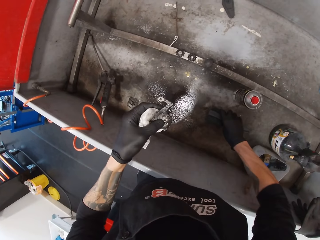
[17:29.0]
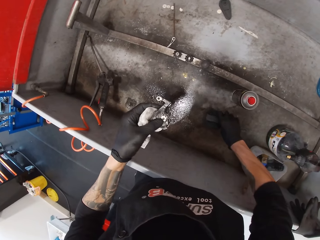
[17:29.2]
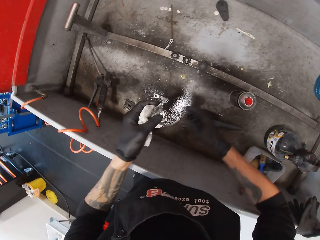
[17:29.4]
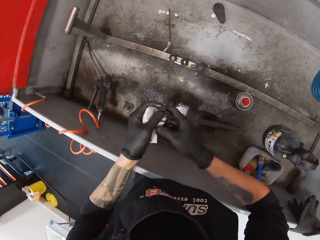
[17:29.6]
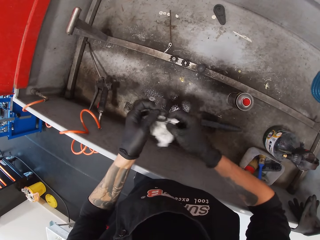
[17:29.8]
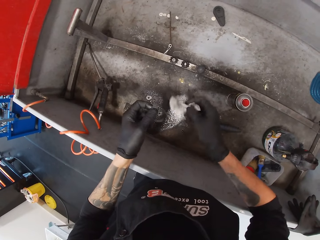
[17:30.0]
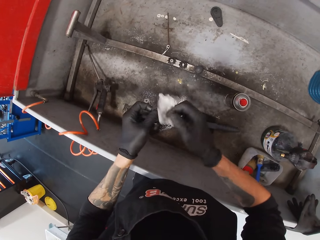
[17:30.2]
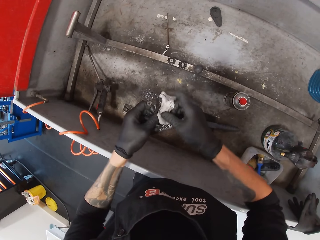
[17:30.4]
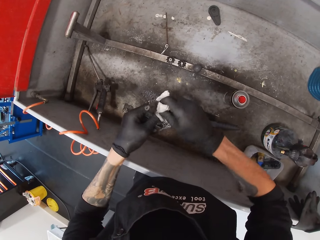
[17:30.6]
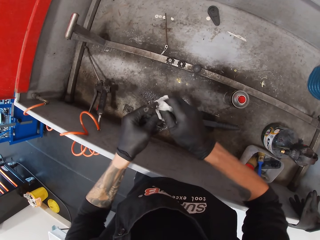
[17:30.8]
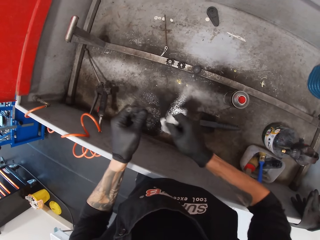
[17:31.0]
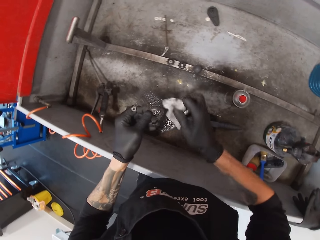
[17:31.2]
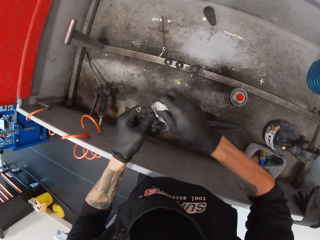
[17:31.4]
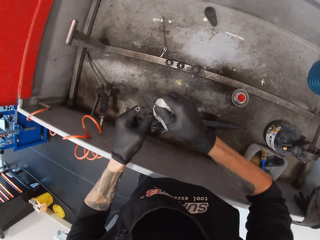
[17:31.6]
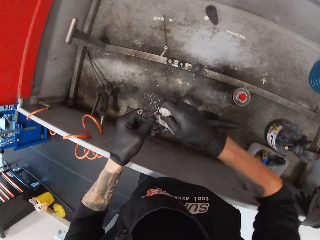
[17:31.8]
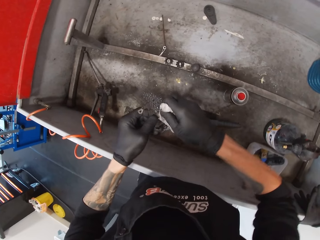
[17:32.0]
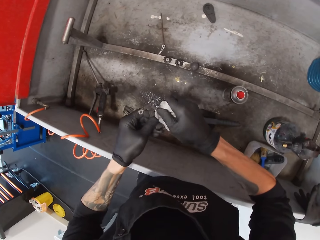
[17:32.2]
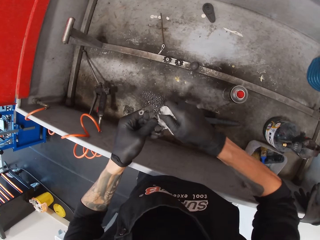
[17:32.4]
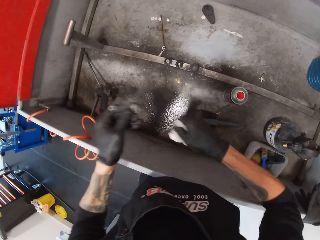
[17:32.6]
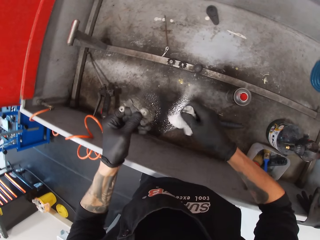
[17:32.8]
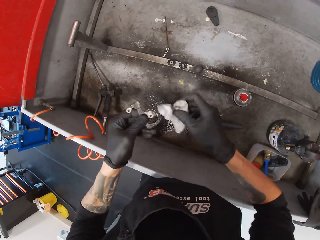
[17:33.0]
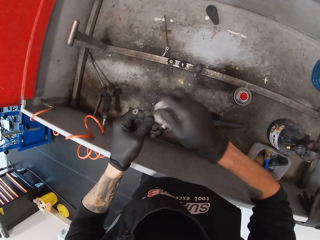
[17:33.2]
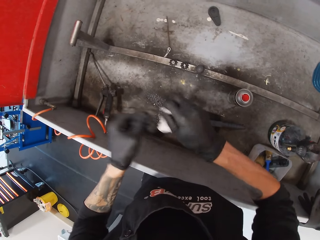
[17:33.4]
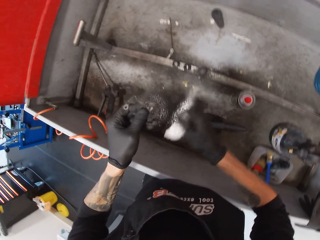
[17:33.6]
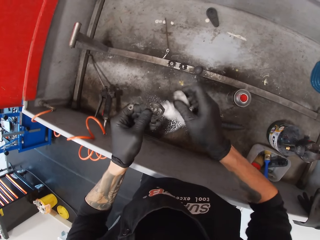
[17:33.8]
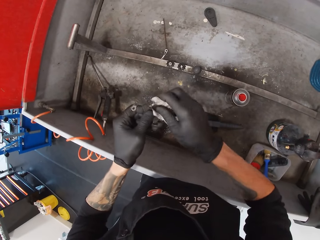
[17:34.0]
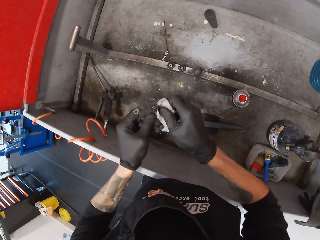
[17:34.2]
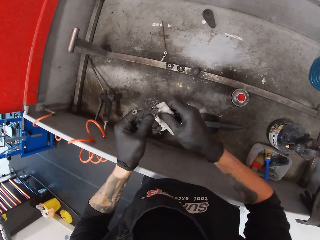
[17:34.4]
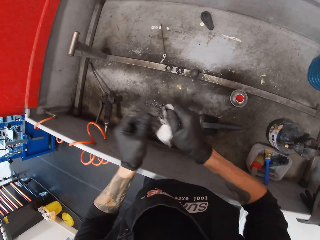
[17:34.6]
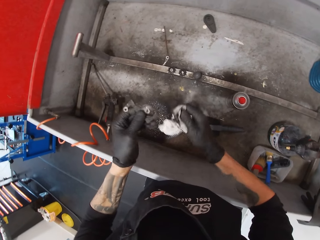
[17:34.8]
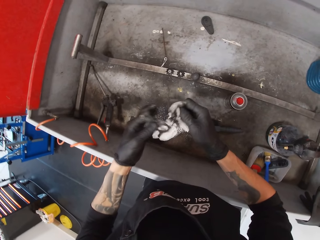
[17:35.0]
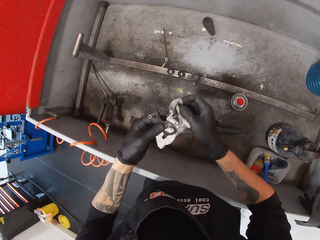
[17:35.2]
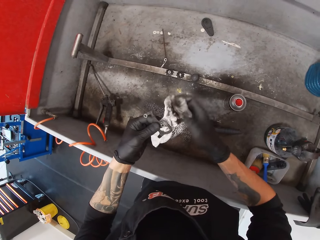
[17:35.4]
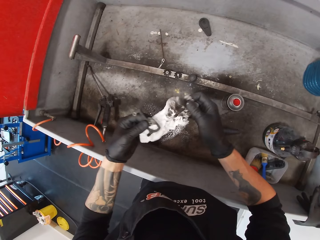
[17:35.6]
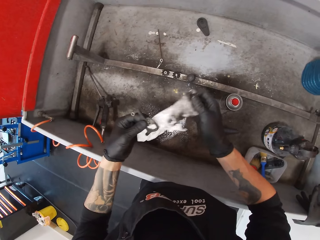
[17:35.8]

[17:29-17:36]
The camera wearer puts down the brush. They wipe the metal.

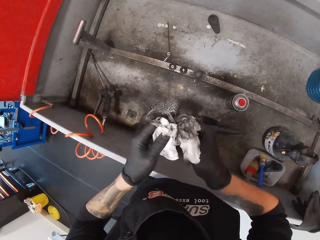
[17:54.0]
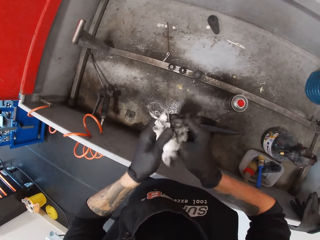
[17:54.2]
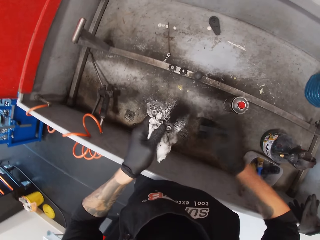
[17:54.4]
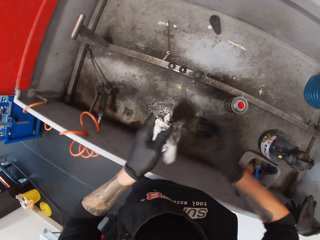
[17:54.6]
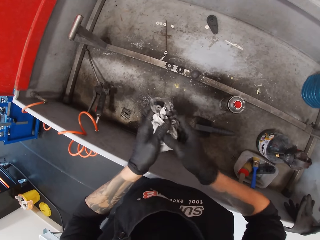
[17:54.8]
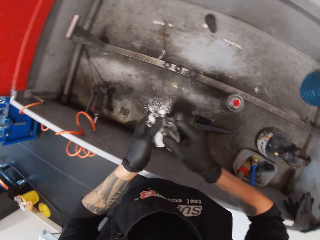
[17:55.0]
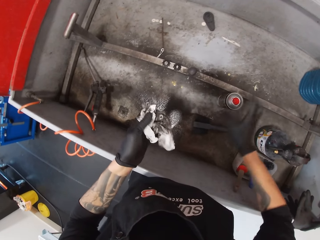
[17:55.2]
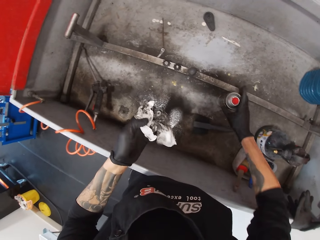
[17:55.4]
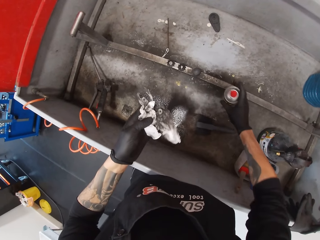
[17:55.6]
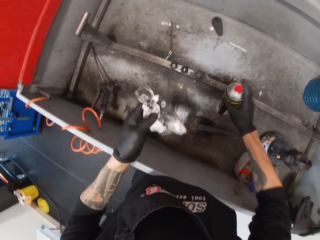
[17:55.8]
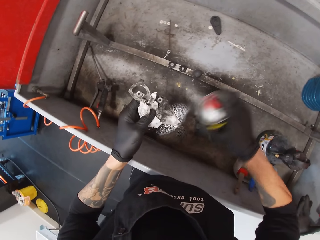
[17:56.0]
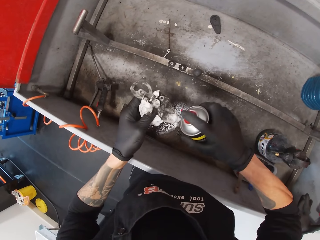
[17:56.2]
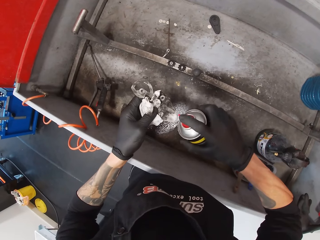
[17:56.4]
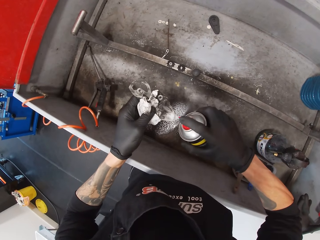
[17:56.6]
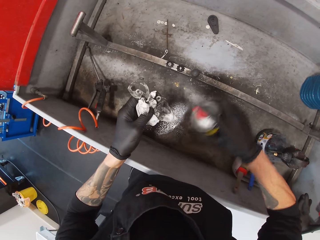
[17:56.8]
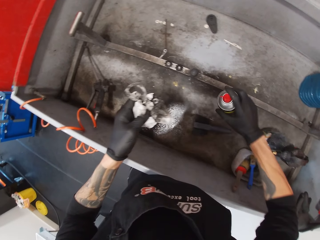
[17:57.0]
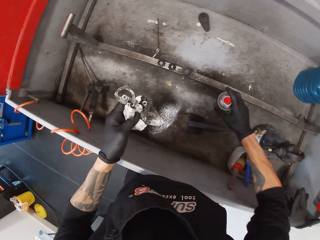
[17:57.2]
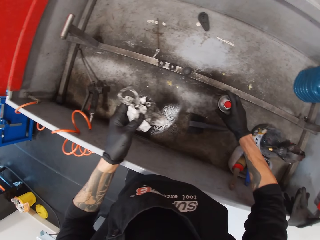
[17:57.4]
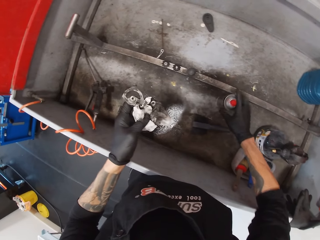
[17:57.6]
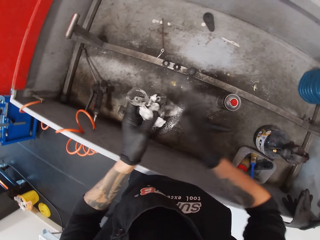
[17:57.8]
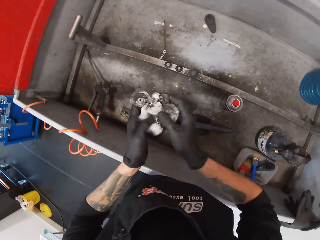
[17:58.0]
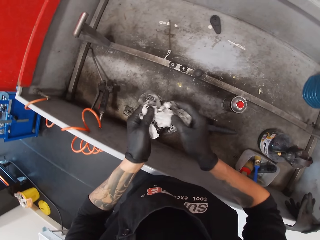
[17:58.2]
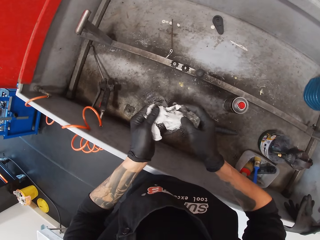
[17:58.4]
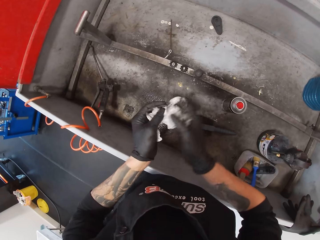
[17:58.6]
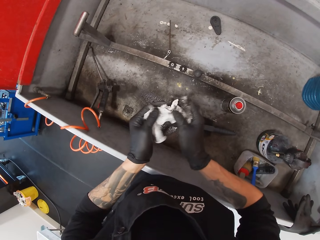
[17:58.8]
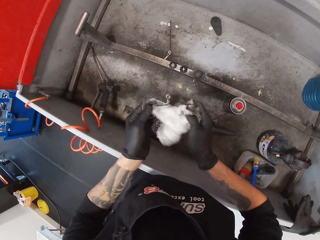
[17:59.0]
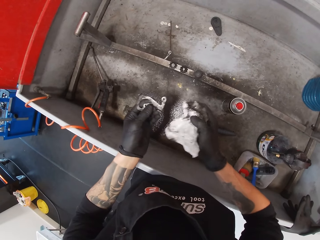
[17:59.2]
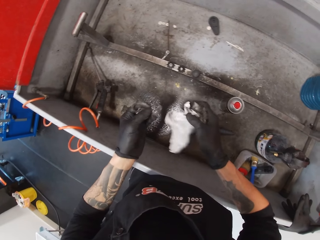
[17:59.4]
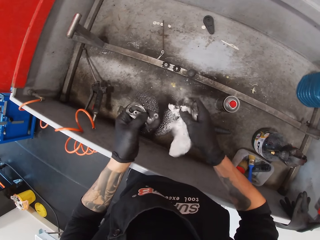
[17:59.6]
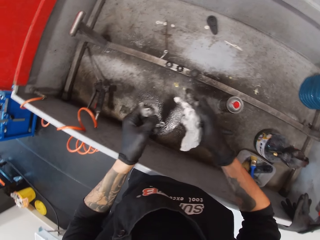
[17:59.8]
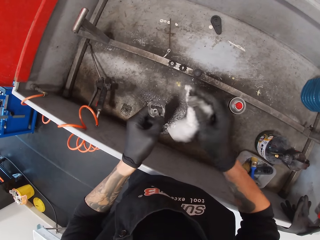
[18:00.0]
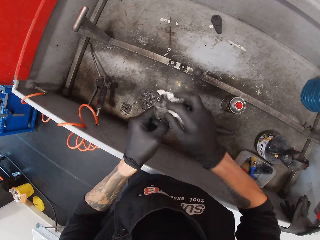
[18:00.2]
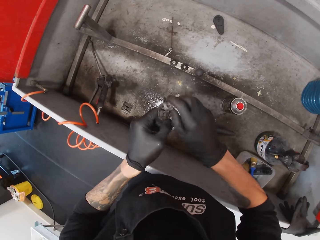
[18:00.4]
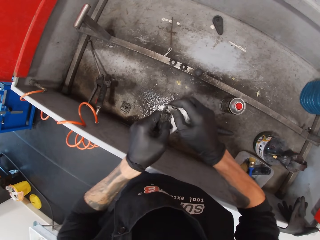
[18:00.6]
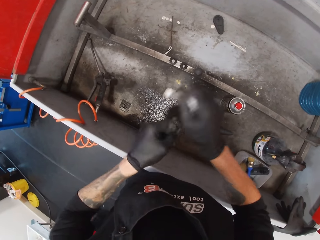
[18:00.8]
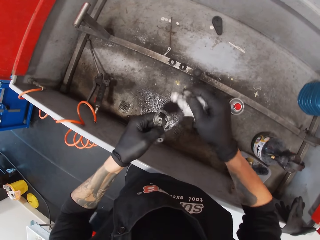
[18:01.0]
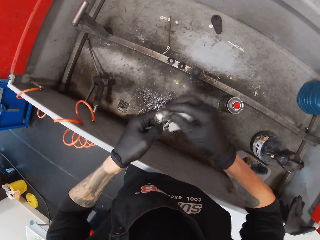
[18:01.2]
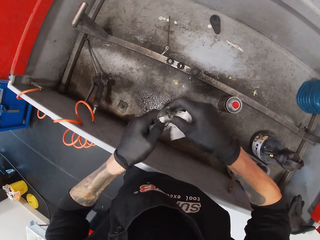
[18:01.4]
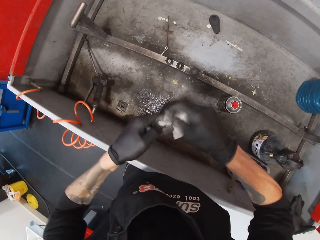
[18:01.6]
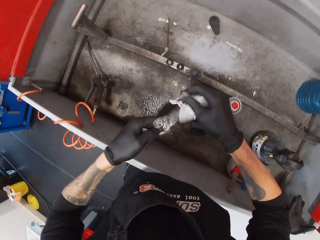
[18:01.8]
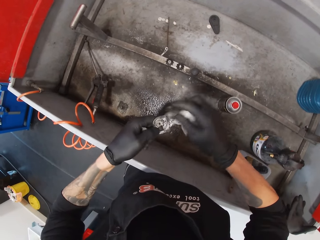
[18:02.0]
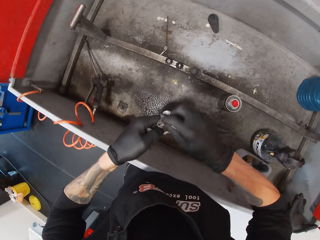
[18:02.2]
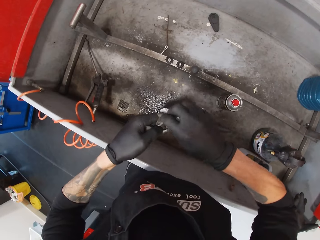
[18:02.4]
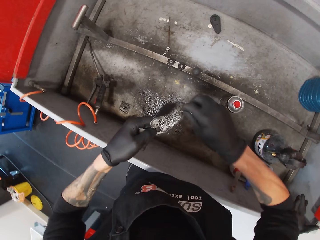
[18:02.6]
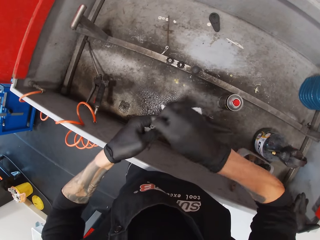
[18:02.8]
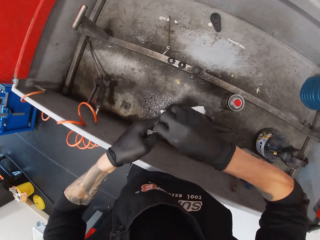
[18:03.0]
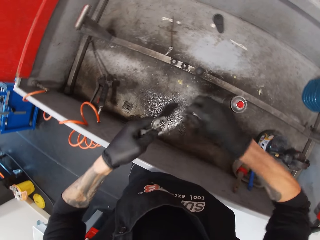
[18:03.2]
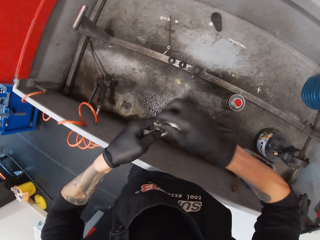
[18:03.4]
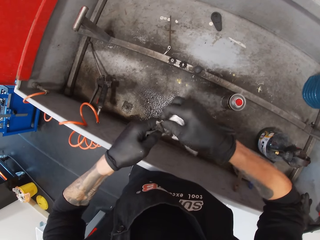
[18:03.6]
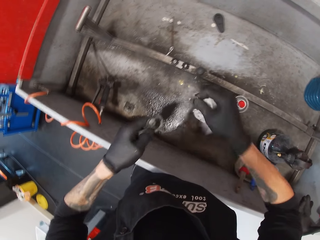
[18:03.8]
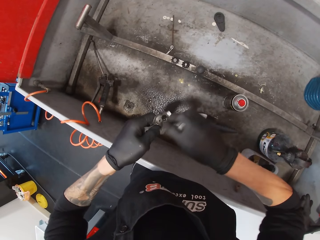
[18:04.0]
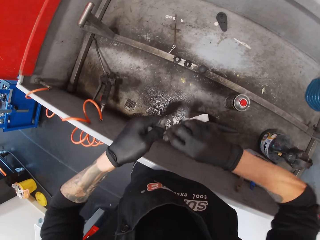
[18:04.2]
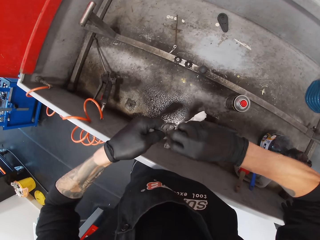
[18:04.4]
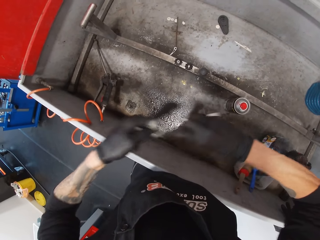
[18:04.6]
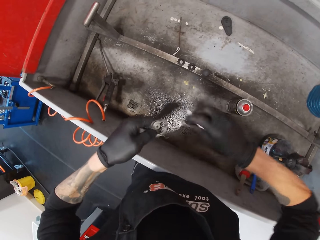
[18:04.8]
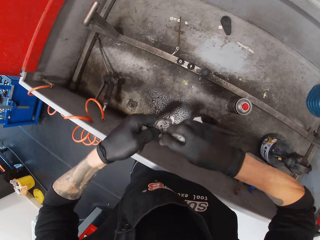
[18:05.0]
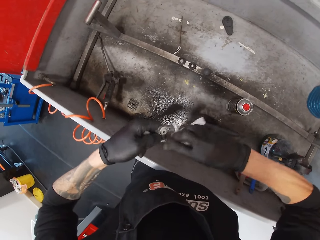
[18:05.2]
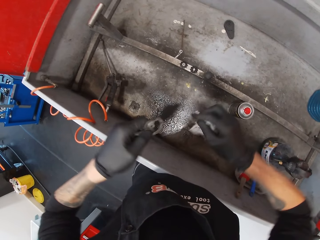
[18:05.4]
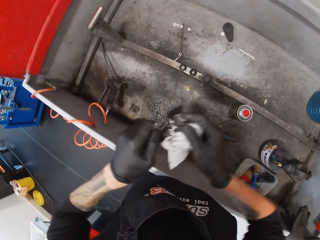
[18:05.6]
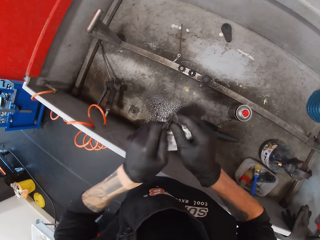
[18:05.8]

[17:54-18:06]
The camera wearer wipes the derailleur part or metal with tissue paper. They take a spray can. They spray the derailleur part. They put the spray can down. They hold the soft paper with the other hand. They wipe the metal.

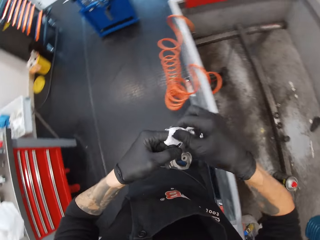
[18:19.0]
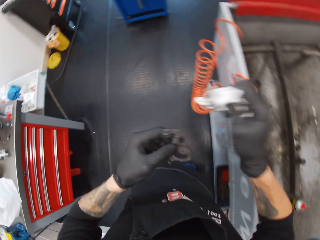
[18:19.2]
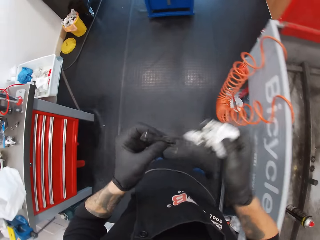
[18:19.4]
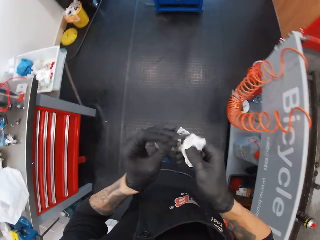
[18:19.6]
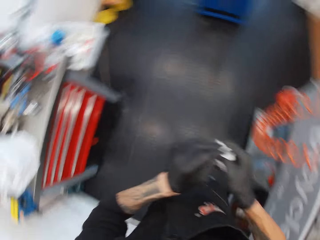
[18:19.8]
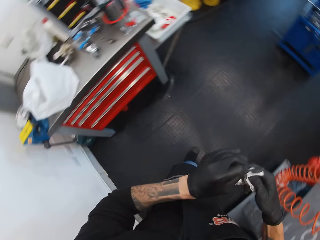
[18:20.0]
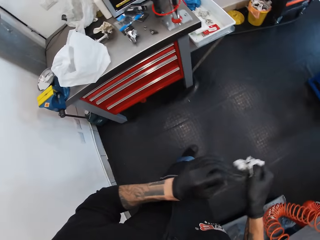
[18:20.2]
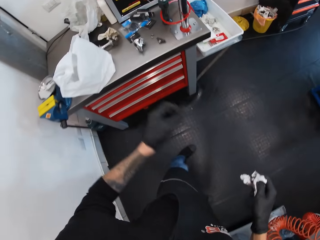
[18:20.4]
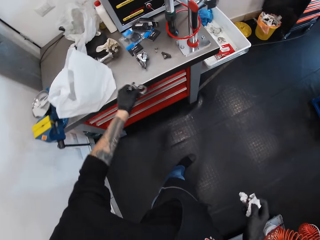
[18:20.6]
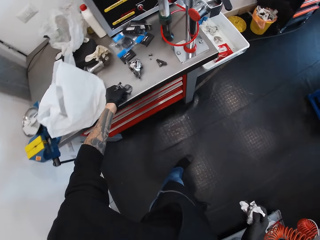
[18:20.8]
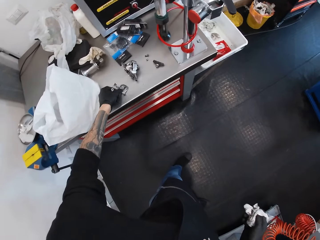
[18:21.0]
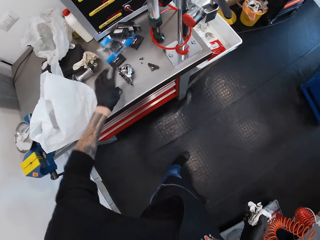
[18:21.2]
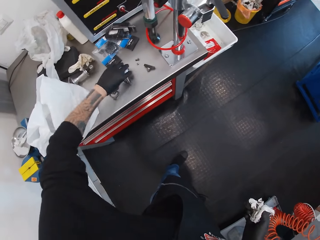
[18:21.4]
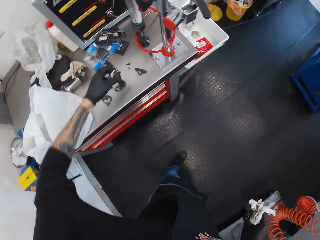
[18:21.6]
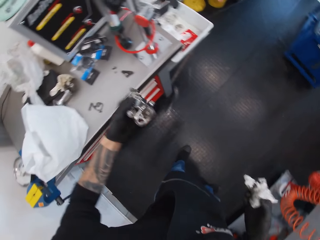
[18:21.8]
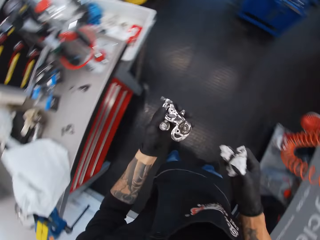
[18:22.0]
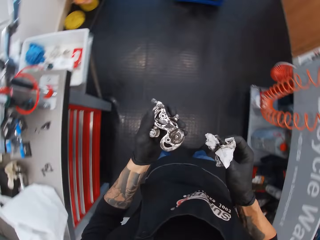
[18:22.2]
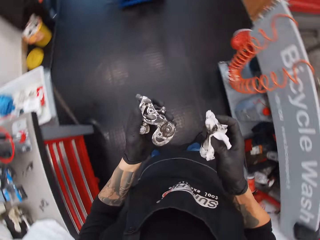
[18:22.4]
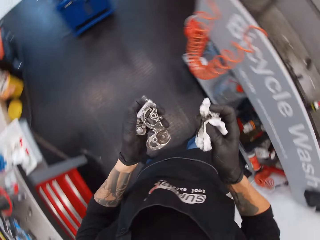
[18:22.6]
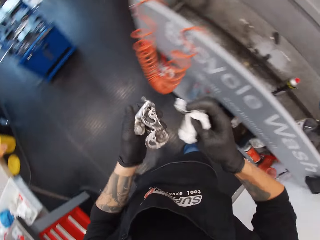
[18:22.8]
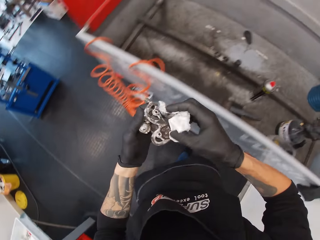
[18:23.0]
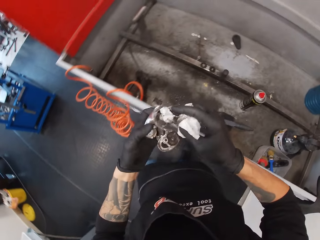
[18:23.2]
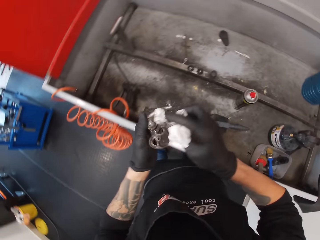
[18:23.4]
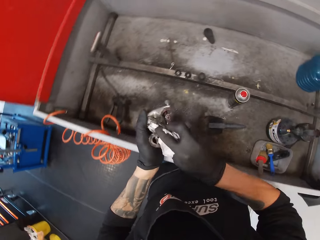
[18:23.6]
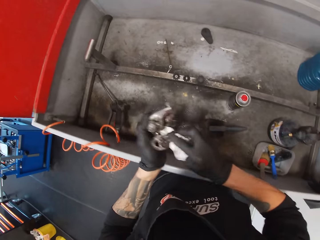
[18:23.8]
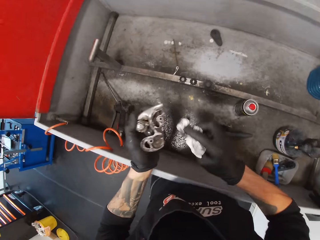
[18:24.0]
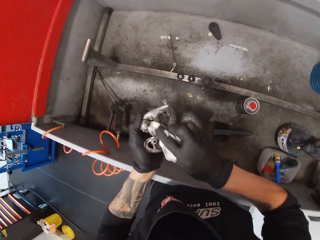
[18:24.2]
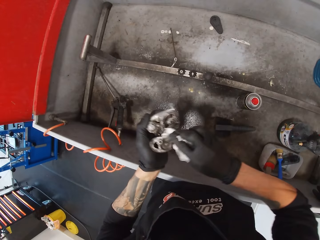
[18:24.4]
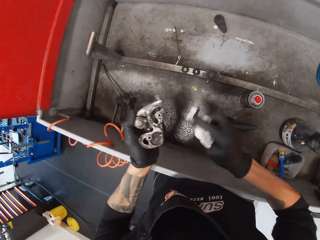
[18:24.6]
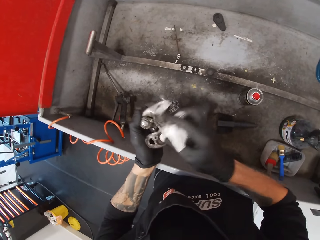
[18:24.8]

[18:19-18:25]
The camera wearer drops the metal on the table. They pick up the metal from the table. They wipe the metal with a tissue paper.
